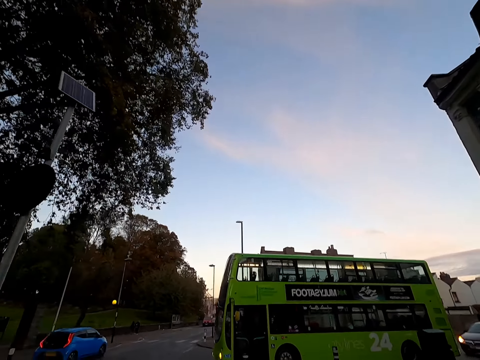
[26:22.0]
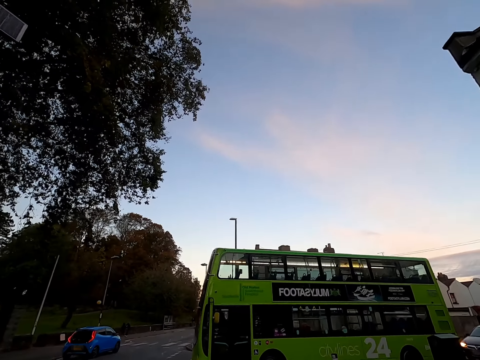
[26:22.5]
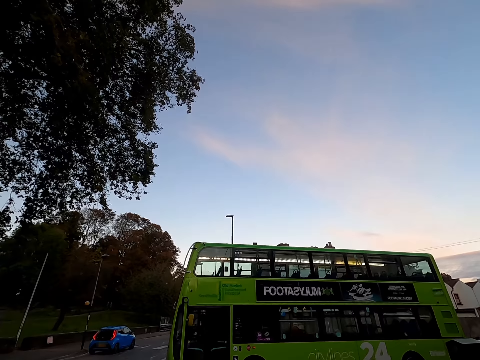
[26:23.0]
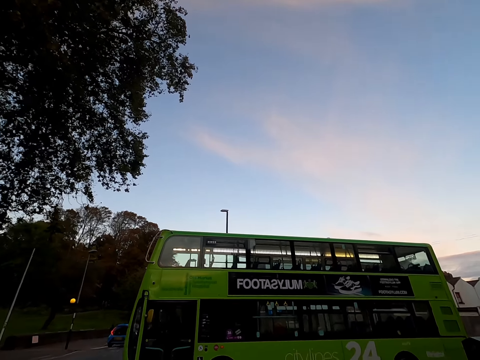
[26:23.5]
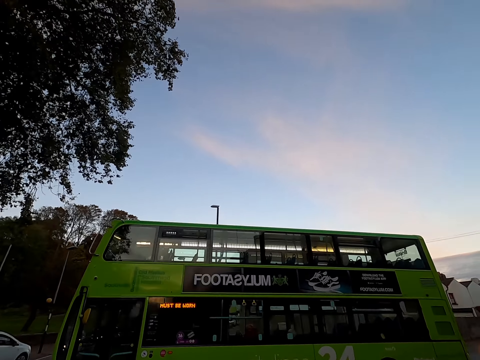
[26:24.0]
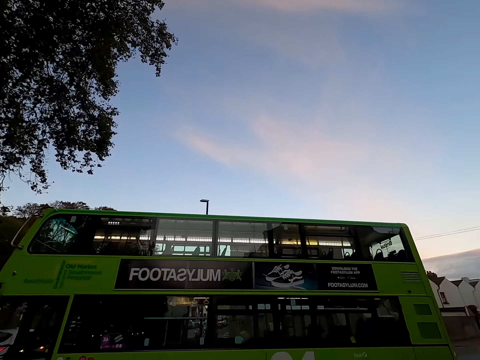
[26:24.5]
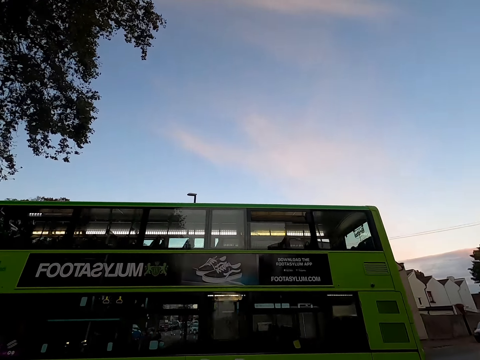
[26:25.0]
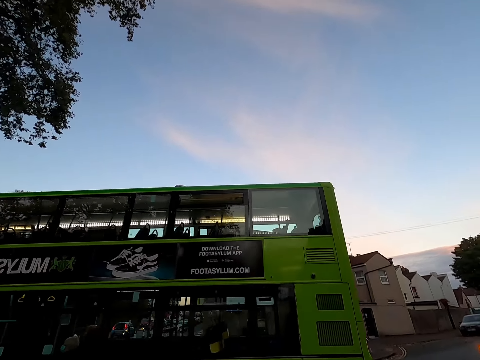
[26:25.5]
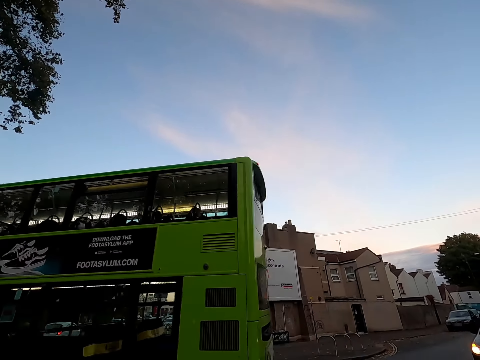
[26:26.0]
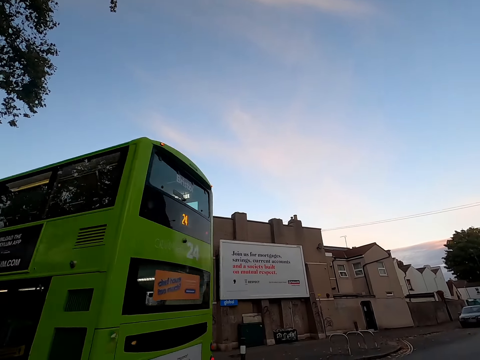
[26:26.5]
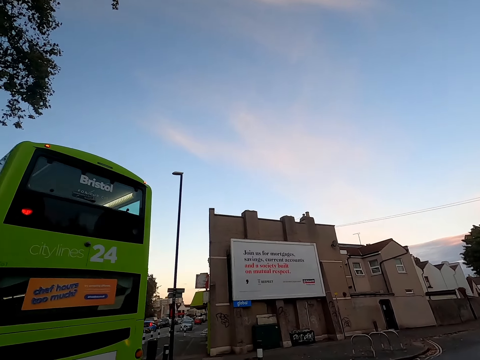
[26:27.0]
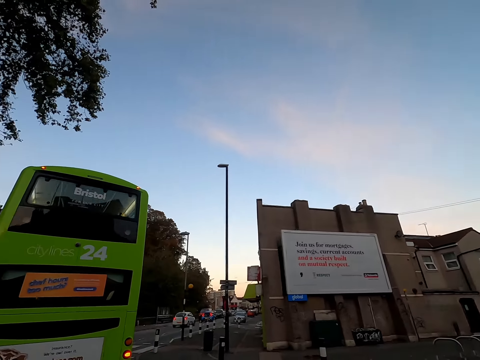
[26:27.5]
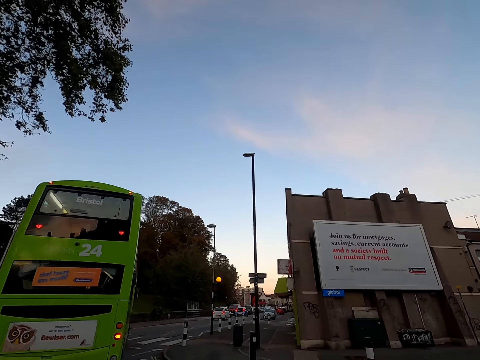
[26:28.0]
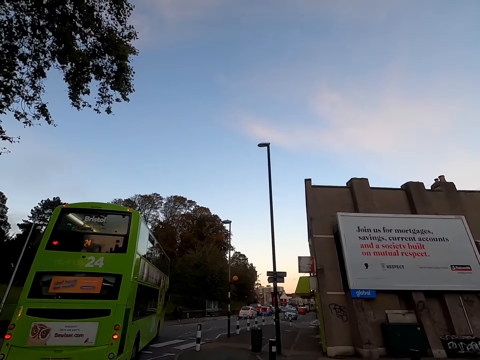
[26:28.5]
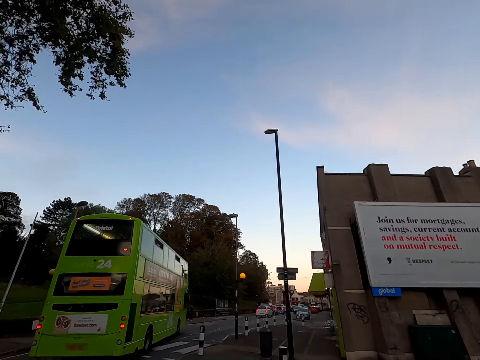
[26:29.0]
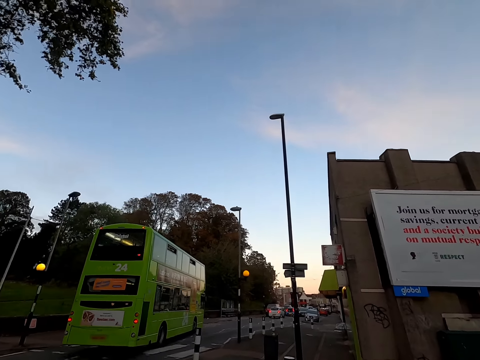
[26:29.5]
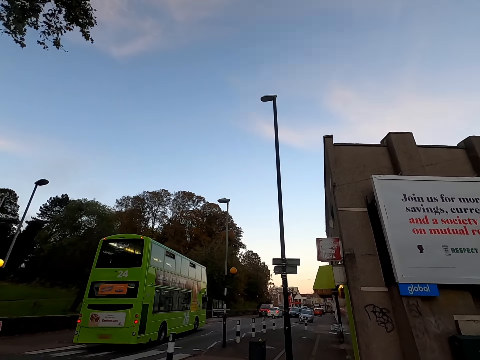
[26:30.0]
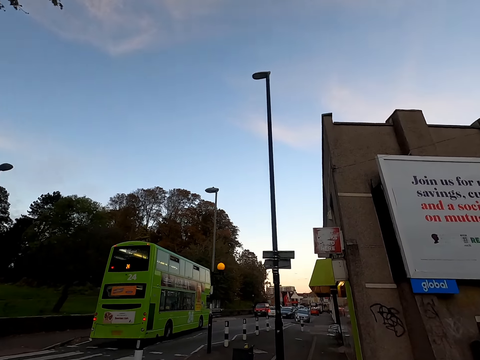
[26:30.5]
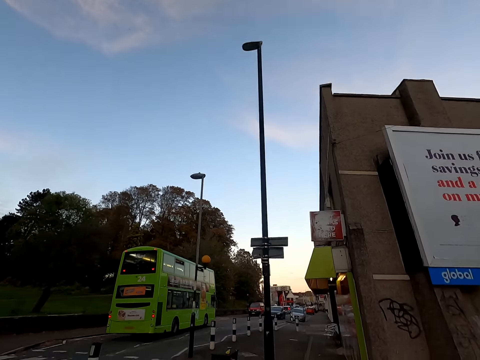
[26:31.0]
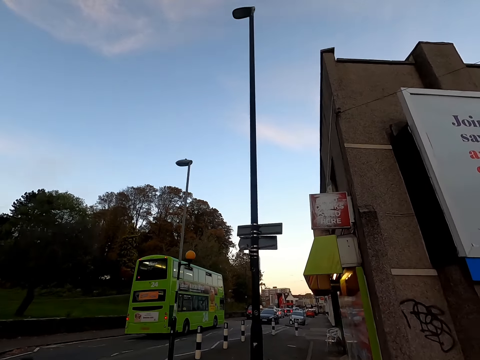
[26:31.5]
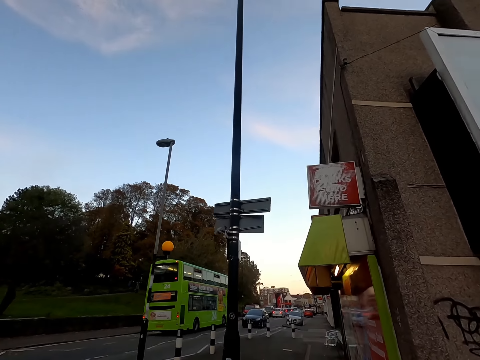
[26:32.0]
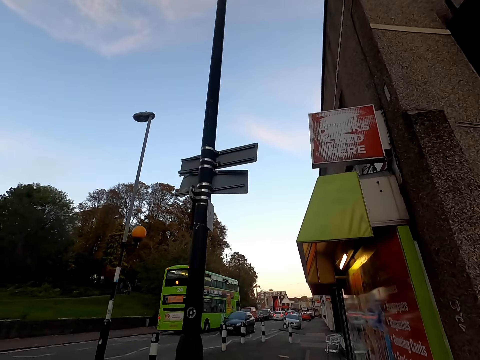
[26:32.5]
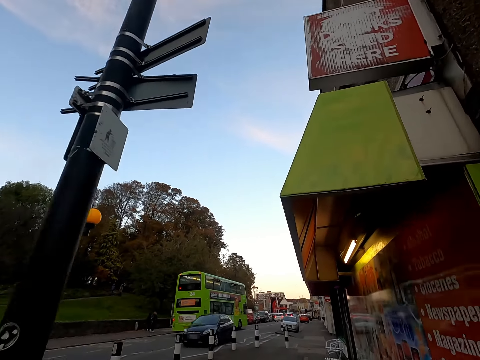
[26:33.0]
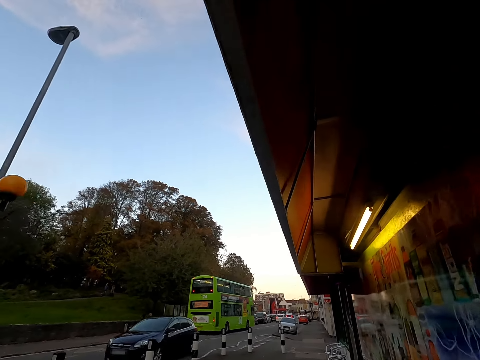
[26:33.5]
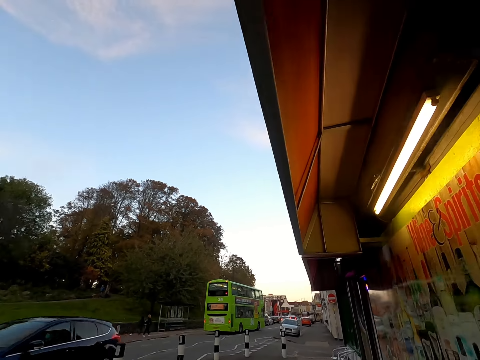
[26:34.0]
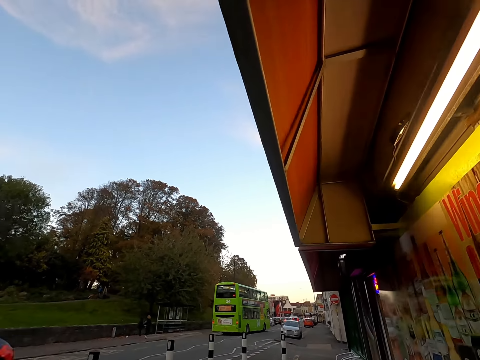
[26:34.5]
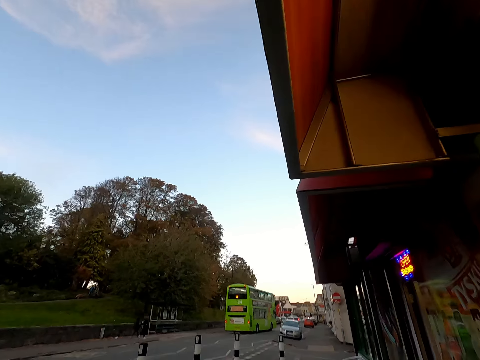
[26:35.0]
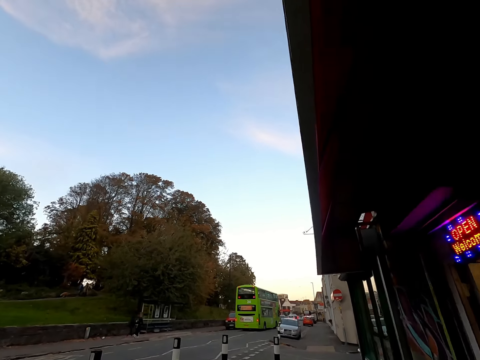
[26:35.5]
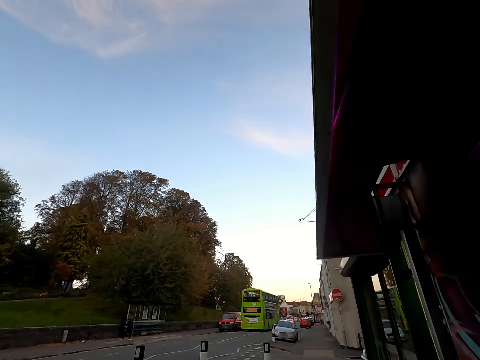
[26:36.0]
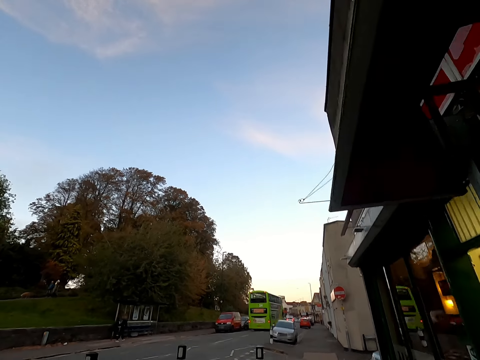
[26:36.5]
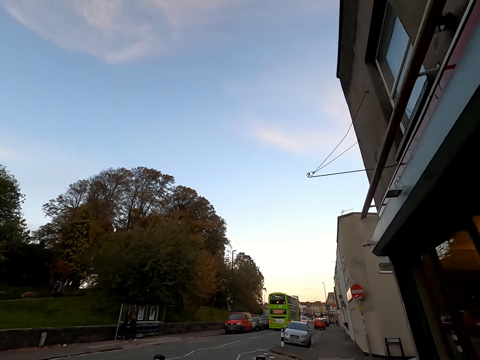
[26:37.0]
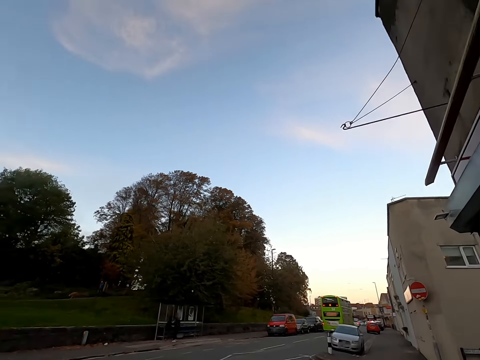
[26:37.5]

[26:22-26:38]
A green bus drives past the camera wearer. A navy blue car drives past the camera wearer.

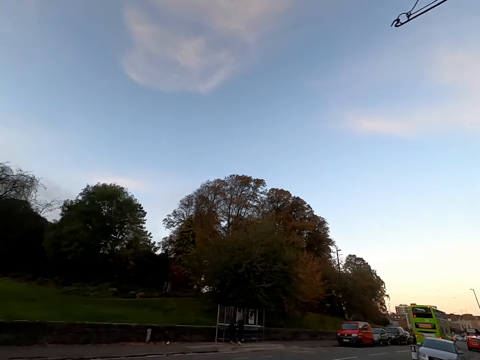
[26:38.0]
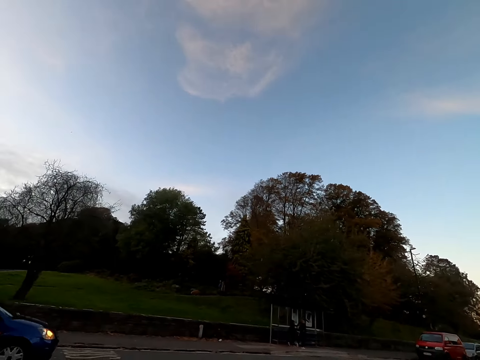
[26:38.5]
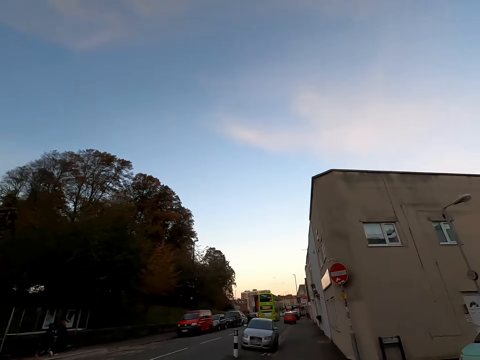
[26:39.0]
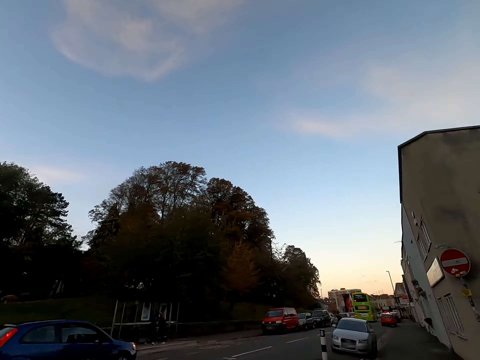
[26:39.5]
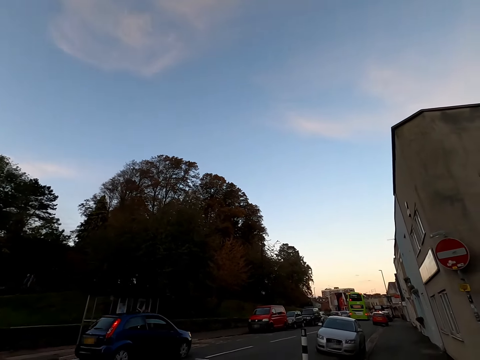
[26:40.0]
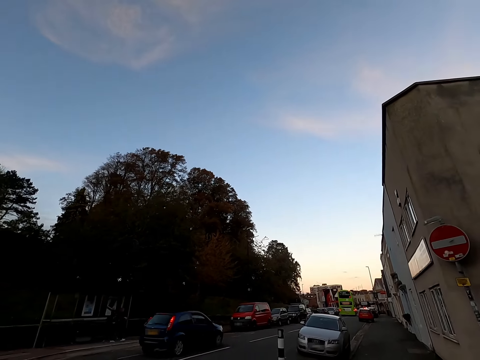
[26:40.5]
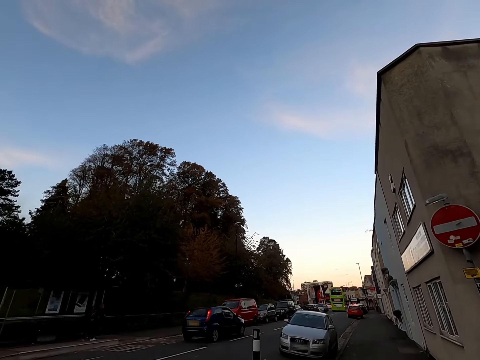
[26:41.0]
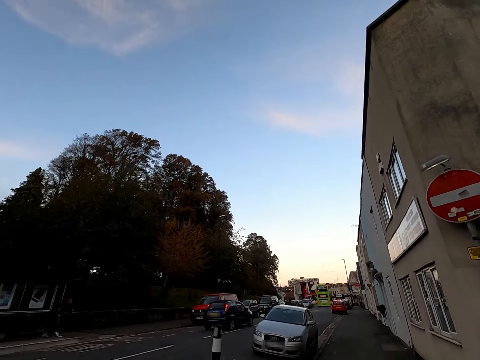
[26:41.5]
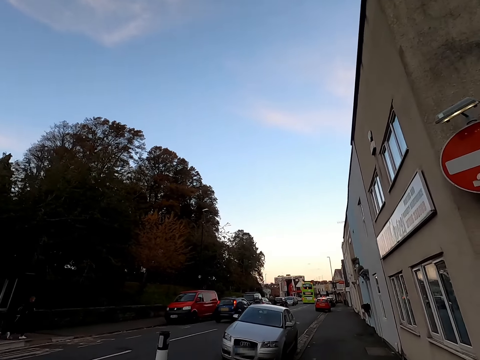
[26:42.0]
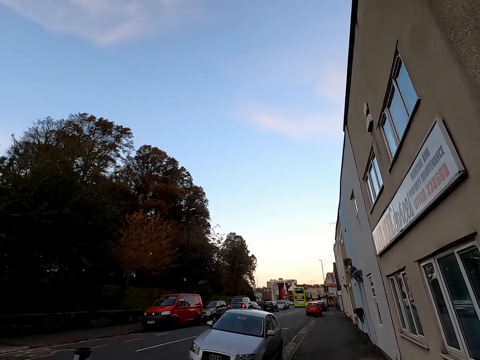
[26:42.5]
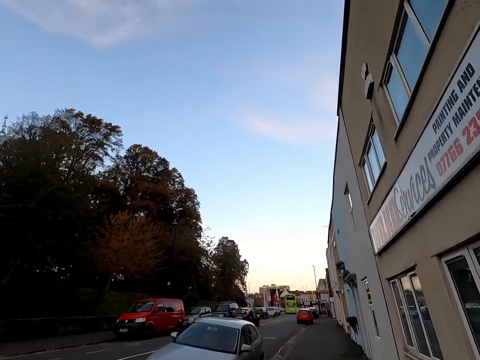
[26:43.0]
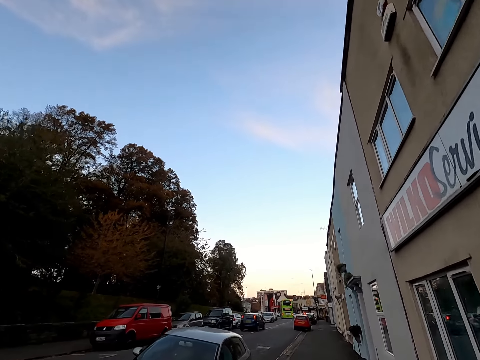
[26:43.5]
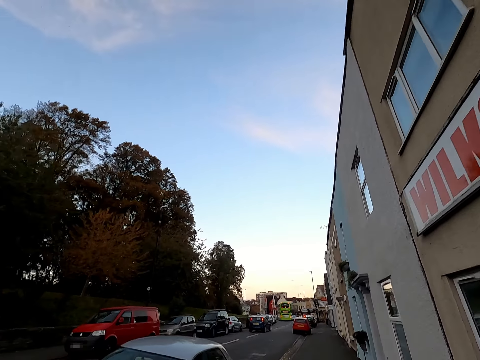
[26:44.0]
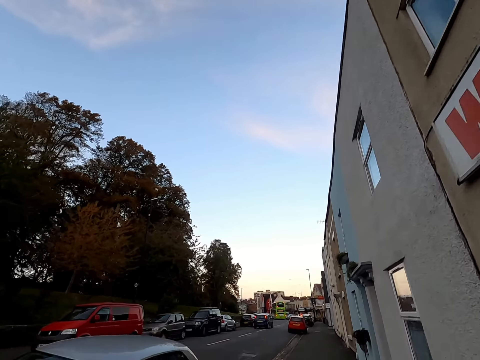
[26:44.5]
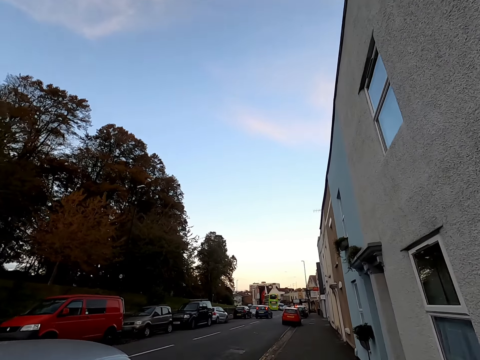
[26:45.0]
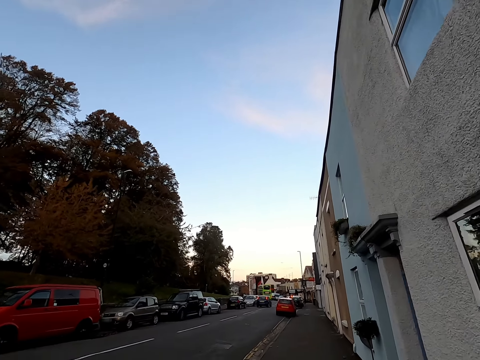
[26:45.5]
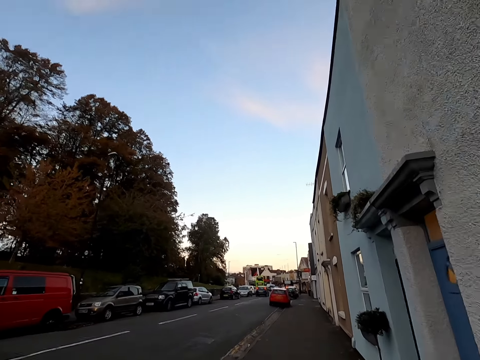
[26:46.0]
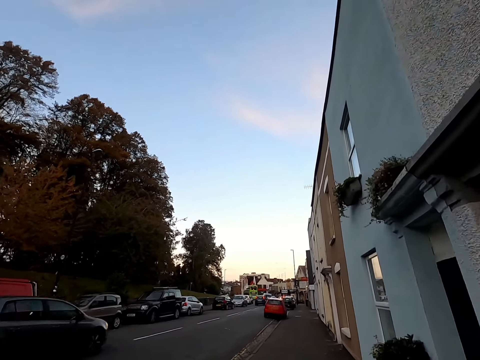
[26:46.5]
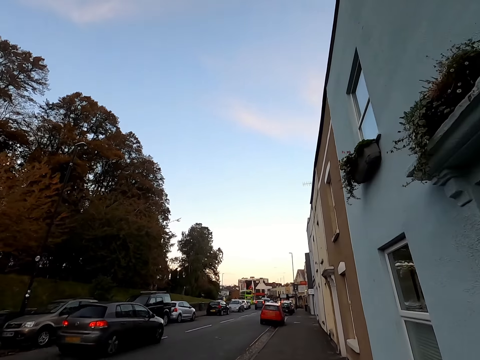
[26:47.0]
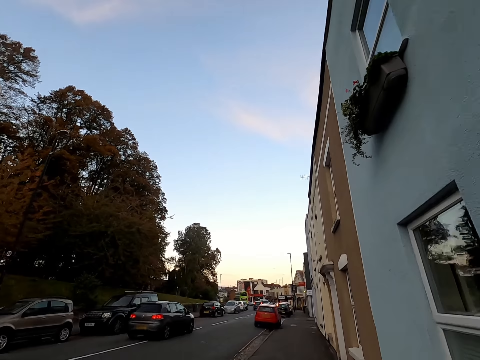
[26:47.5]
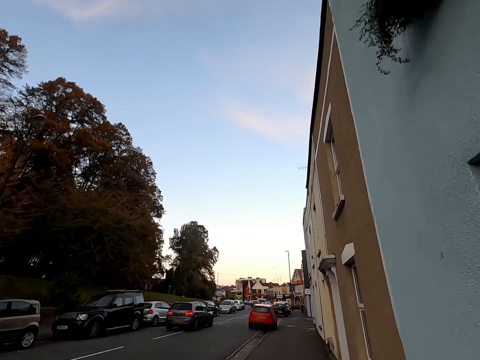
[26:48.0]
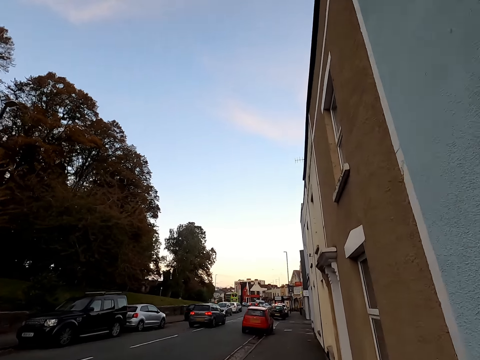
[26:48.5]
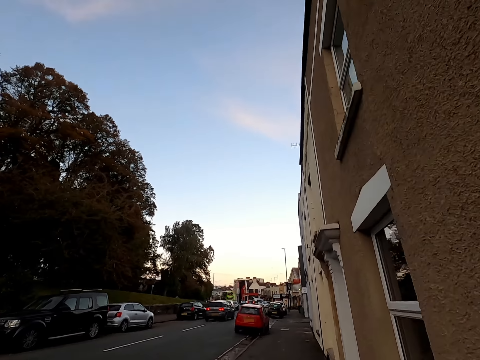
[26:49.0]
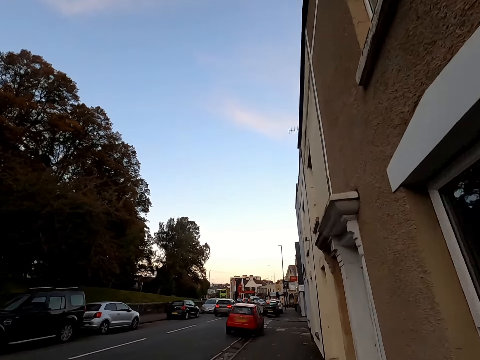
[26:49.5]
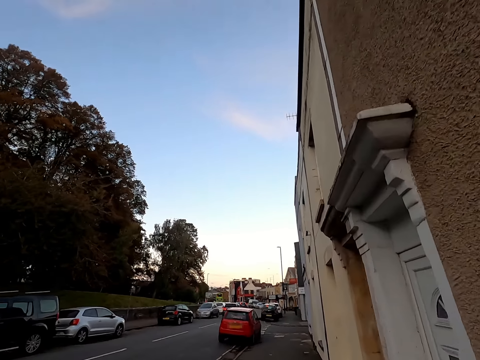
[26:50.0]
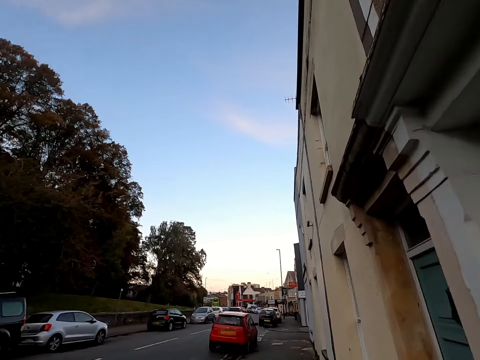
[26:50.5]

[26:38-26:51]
A blue car drives past the camera wearer. An ash car drives past the camera wearer.
